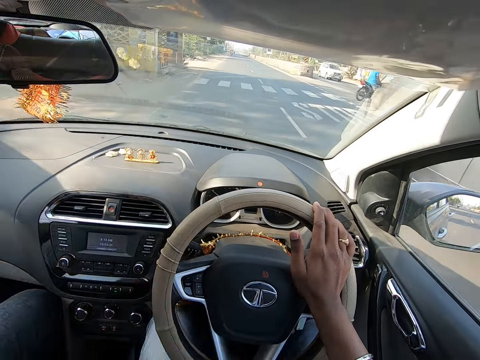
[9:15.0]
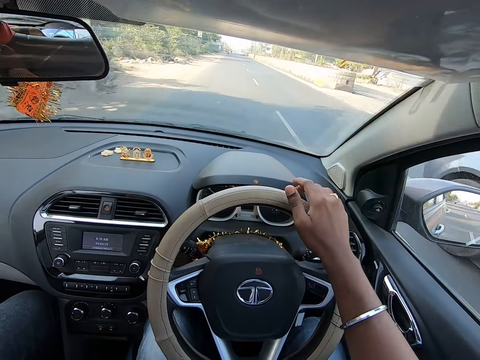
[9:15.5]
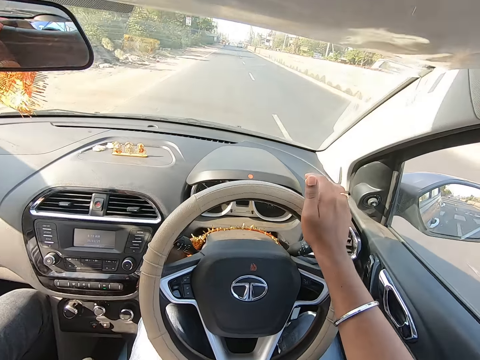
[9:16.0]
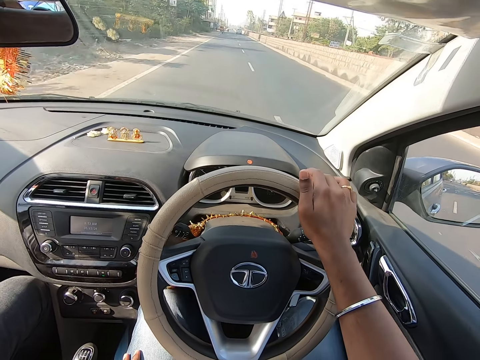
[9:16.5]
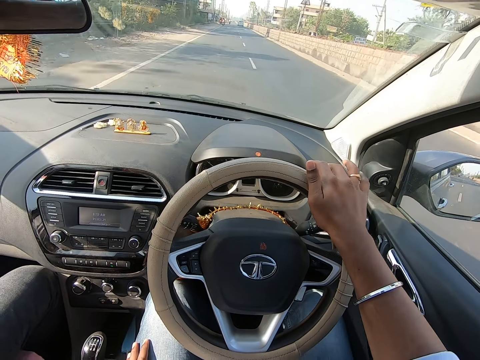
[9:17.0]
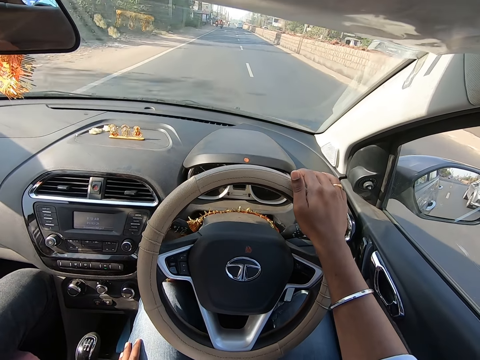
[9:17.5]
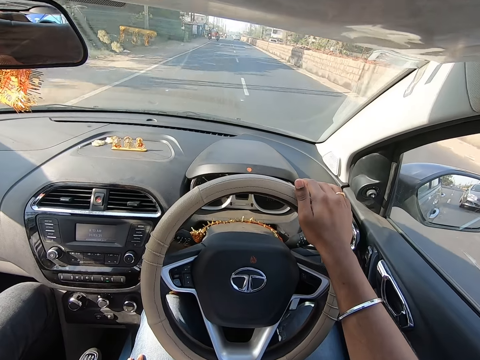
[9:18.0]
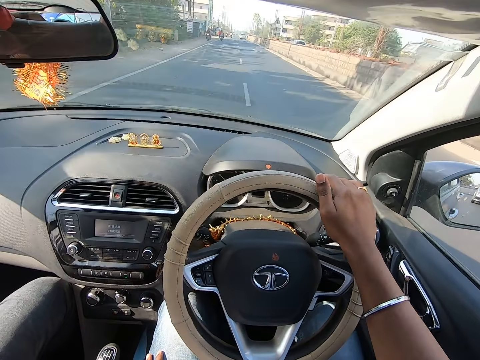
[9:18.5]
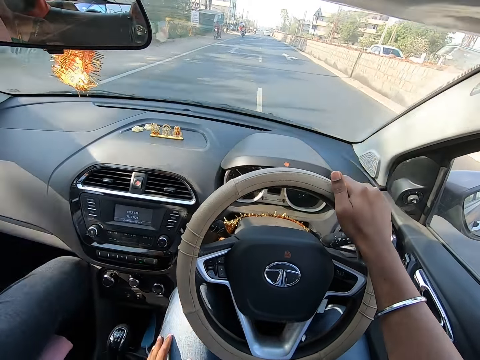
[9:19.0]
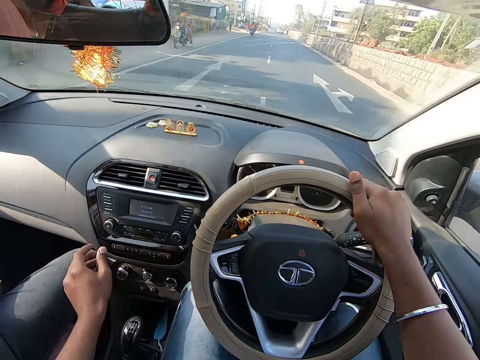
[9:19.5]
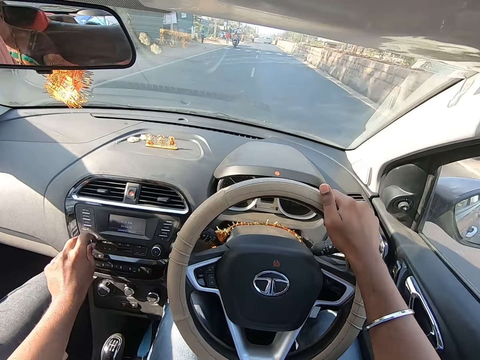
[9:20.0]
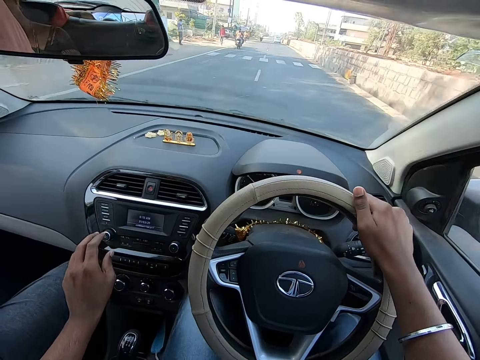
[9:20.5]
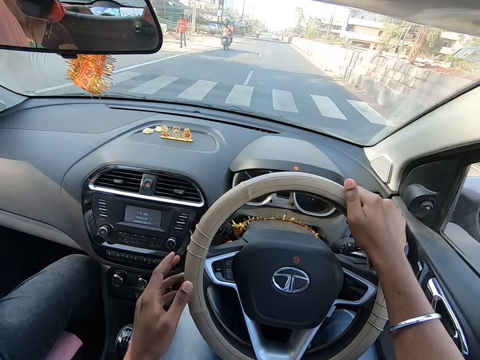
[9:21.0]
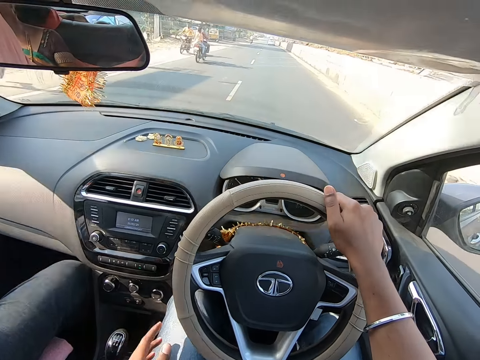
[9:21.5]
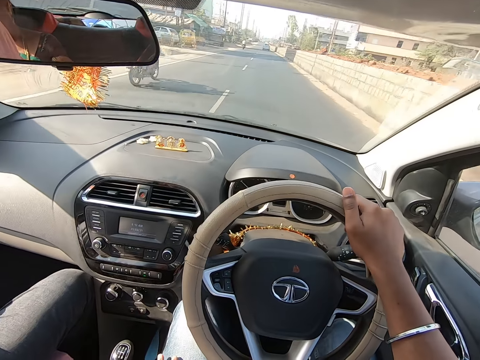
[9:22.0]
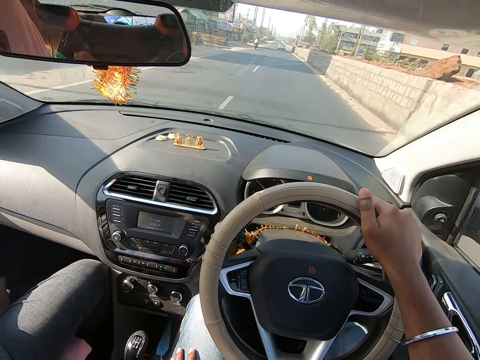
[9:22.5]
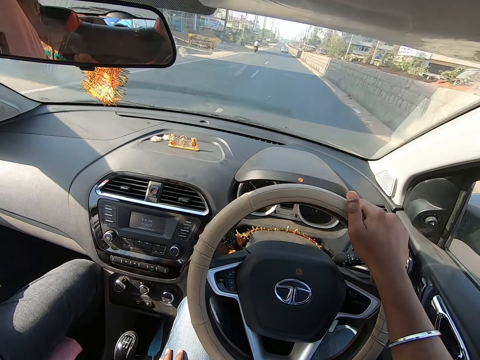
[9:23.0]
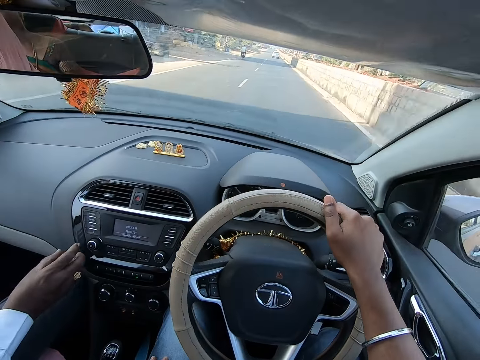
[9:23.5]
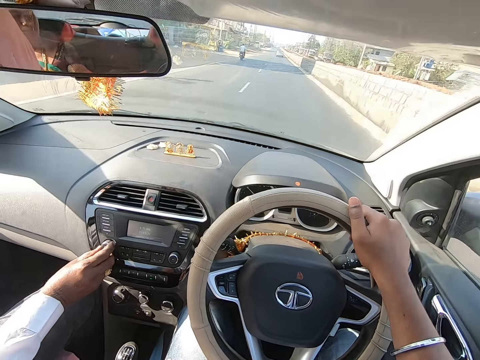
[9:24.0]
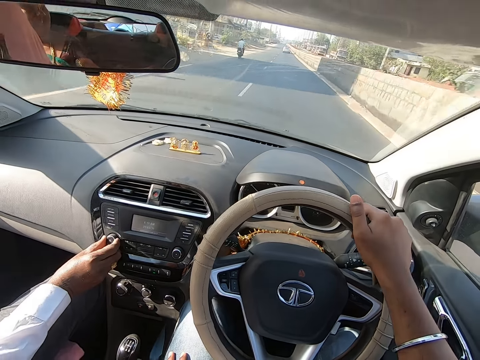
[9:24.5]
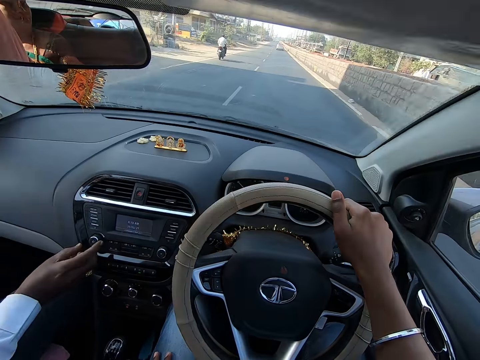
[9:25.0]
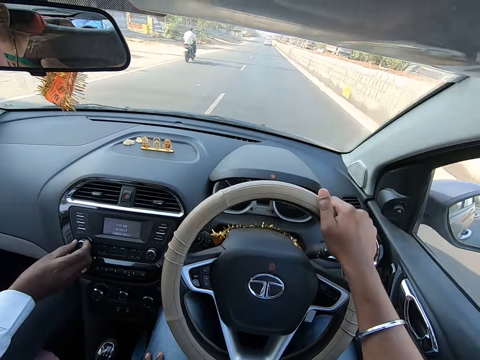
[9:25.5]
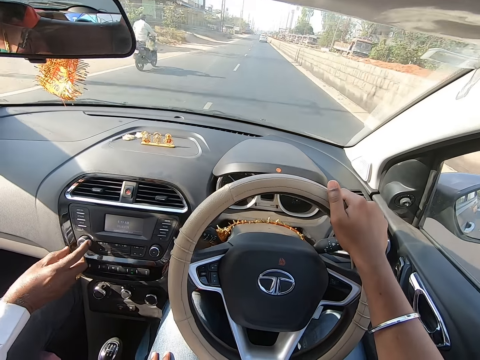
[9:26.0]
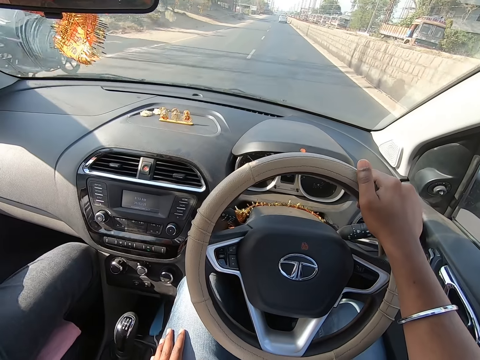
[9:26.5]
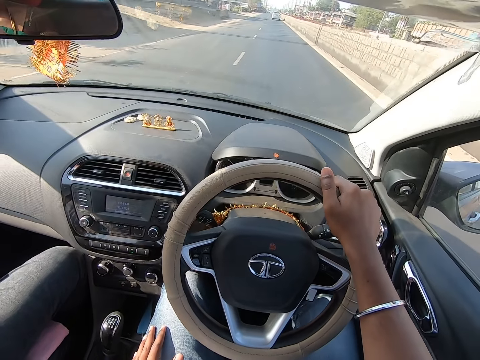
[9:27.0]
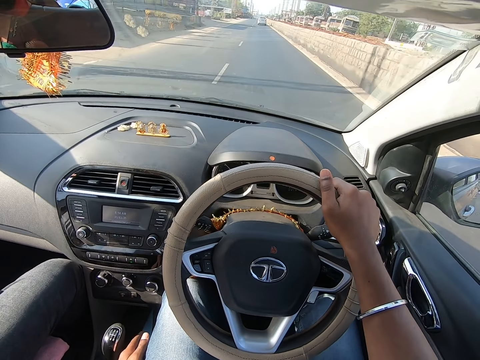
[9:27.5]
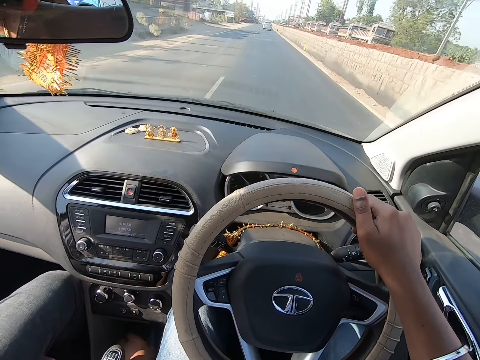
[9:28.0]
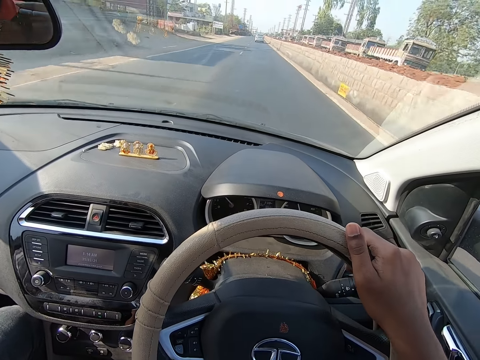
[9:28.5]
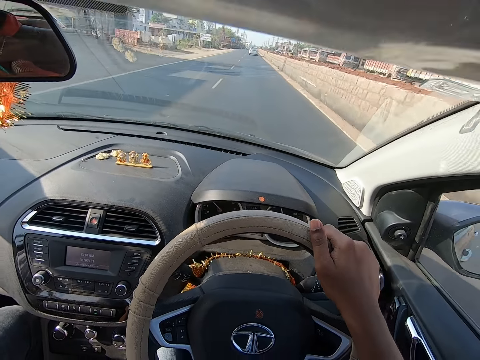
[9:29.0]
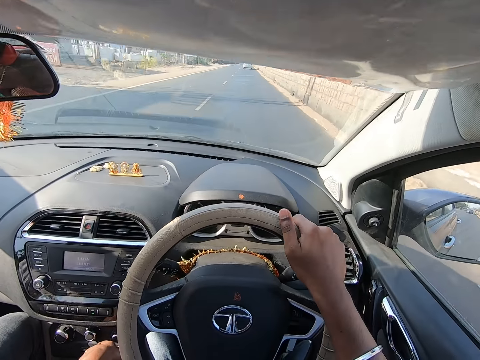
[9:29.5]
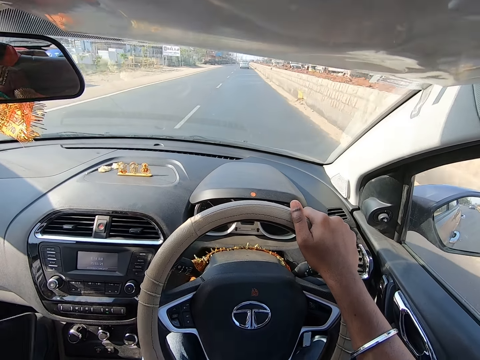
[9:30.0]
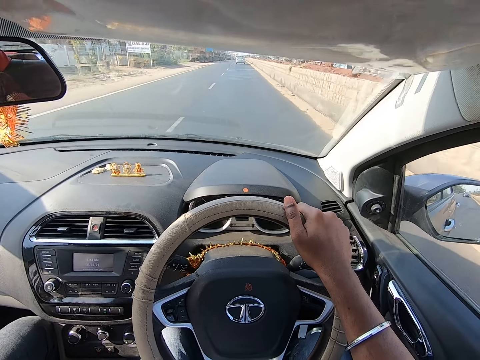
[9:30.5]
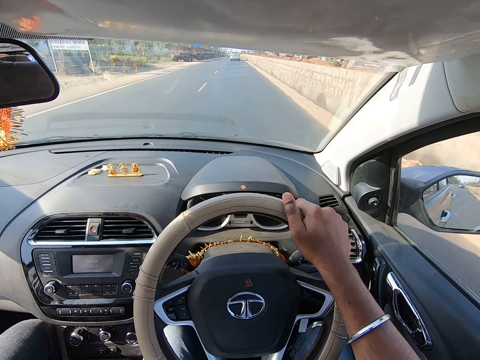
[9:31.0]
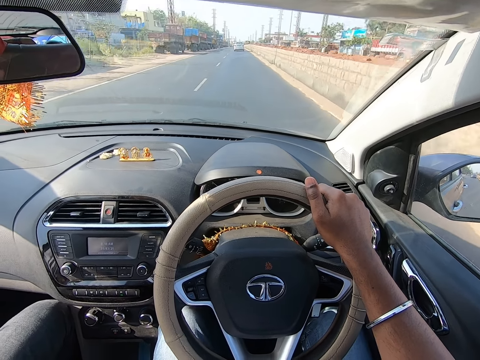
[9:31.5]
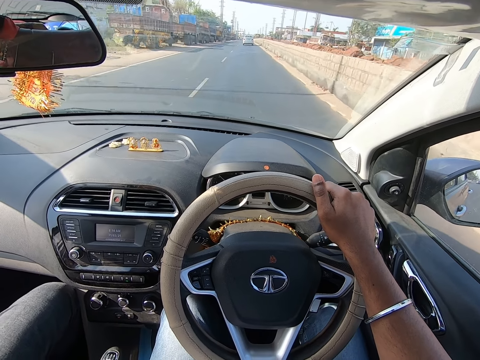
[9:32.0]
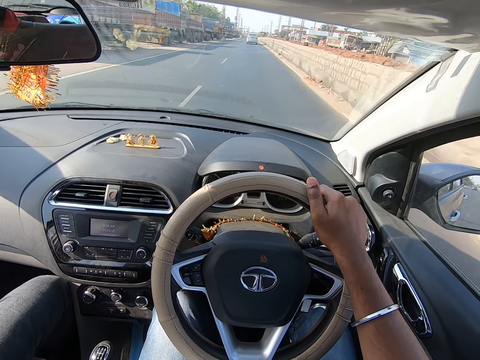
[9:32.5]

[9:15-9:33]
The camera wearer drives past a white car. He drives past a motorcycle. He operates a button in the car with his left hand. He drives the car. He interacts with a man. He drives past a motorcycle. The man operates the button in the car with his right hand. The camera wearer drives past a motorcycle. He drives the car. A woman interacts with the camera wearer.

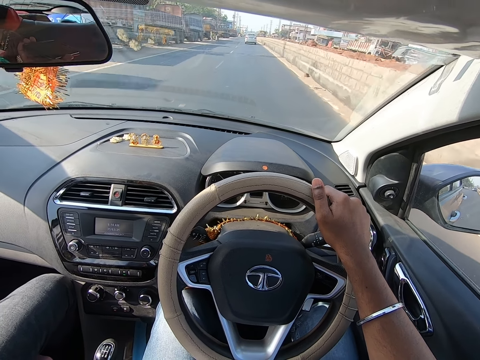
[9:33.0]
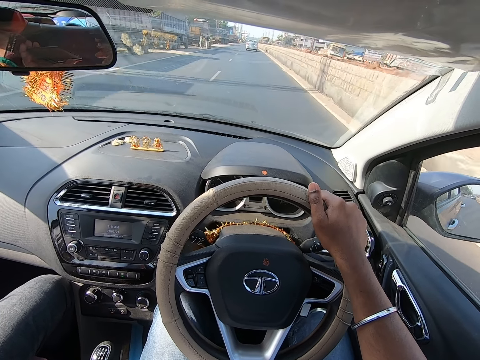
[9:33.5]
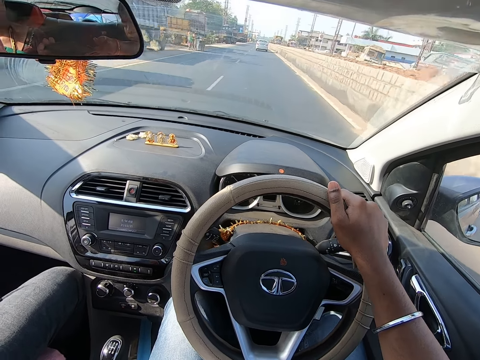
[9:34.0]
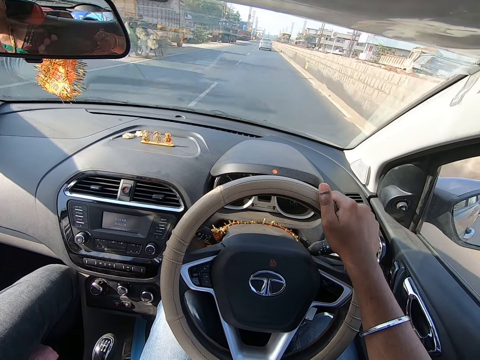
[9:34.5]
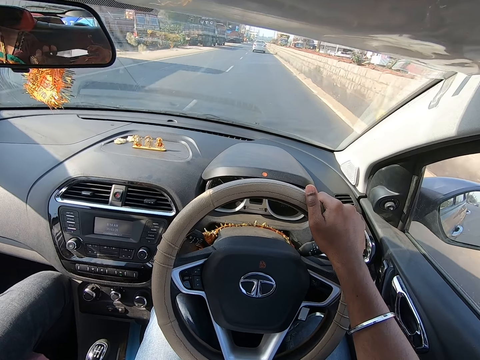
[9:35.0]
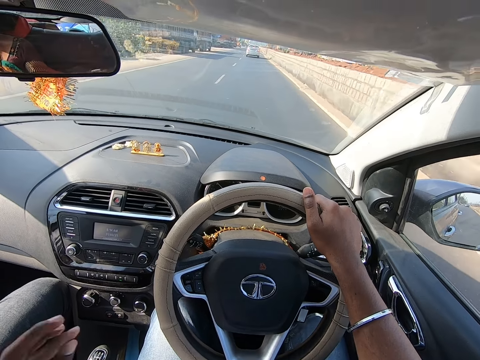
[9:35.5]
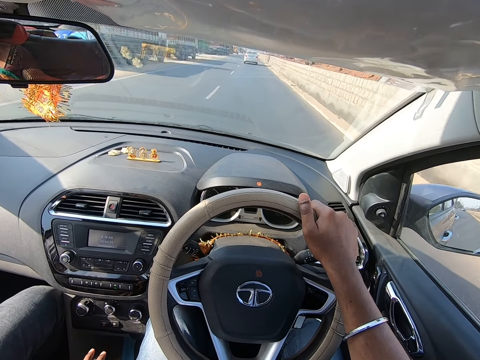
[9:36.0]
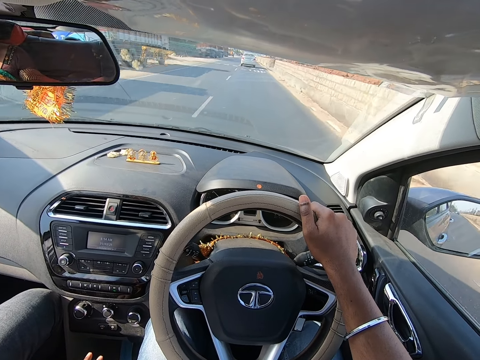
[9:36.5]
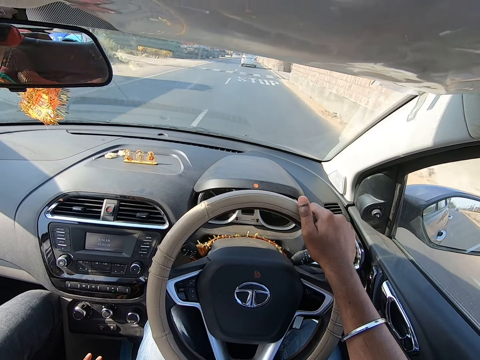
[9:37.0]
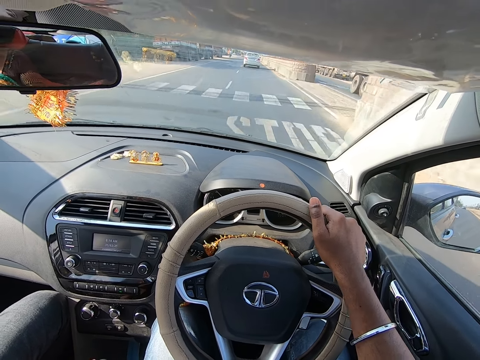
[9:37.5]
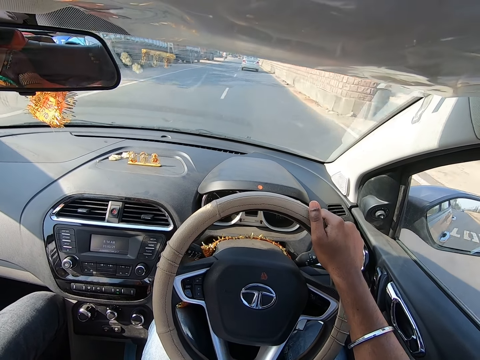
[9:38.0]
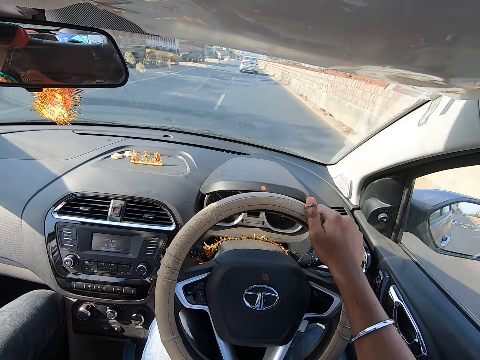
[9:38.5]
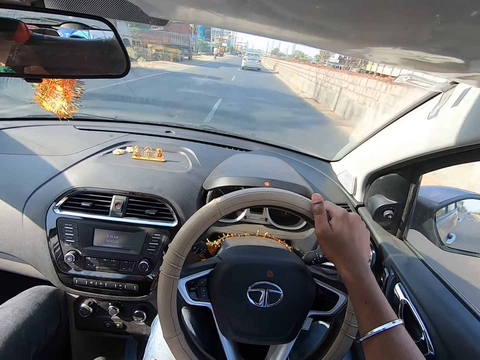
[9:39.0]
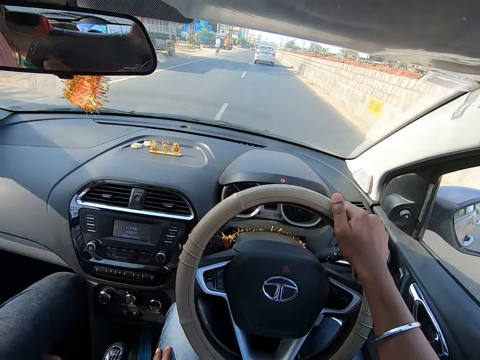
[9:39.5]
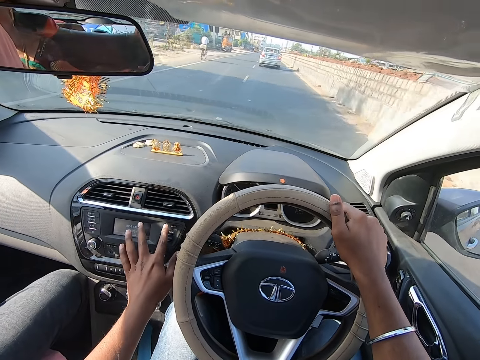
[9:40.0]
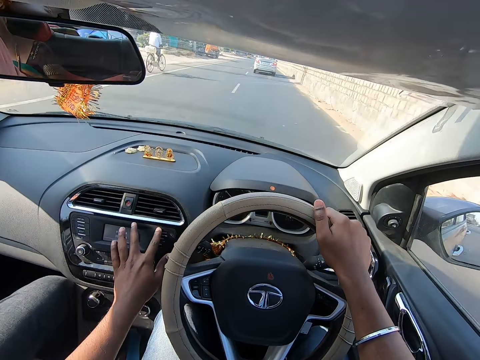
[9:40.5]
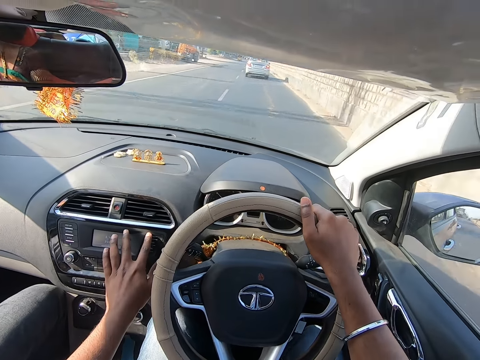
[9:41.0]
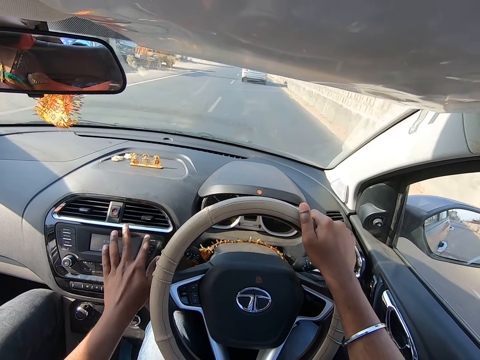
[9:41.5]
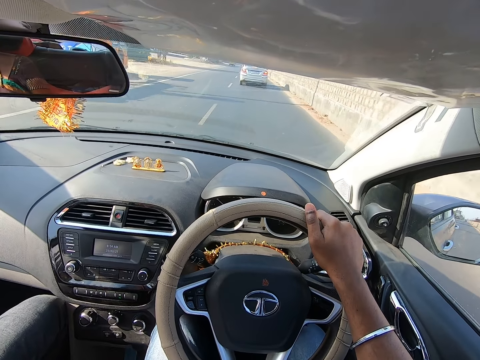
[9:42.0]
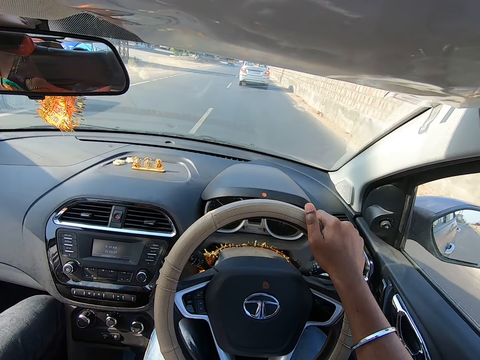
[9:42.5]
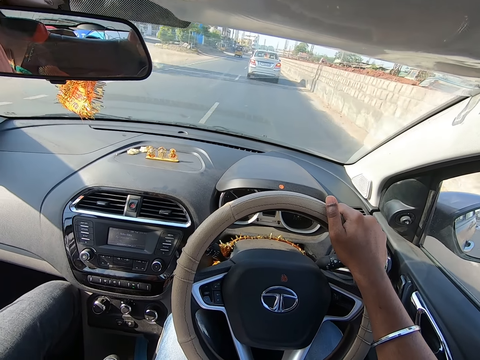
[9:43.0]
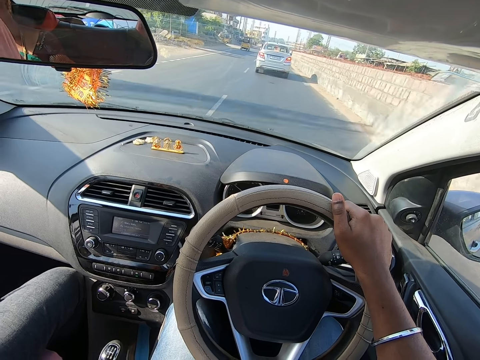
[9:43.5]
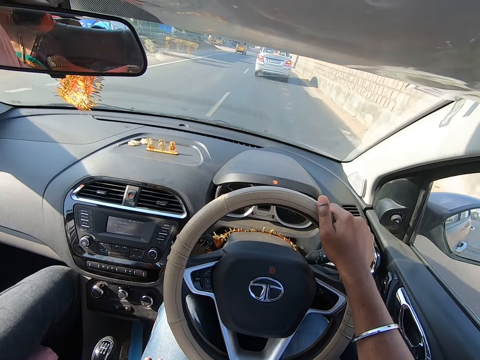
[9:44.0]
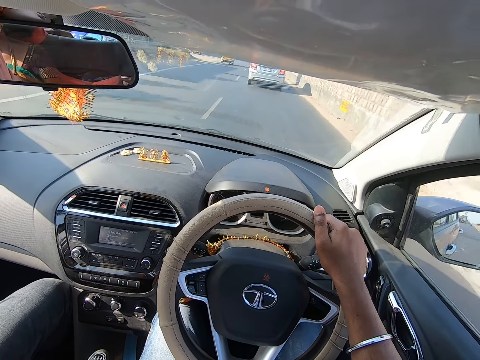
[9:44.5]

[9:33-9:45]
The camera wearer operates a button in the car with his left hand. He drives the car.
